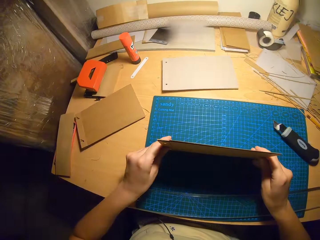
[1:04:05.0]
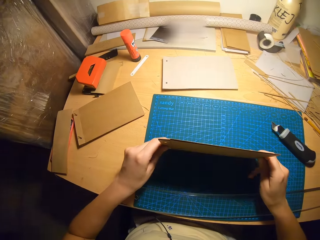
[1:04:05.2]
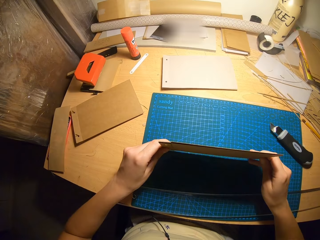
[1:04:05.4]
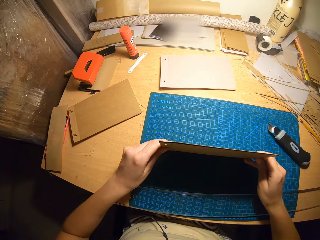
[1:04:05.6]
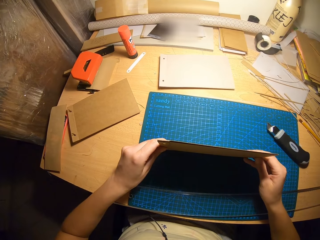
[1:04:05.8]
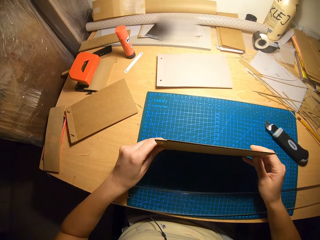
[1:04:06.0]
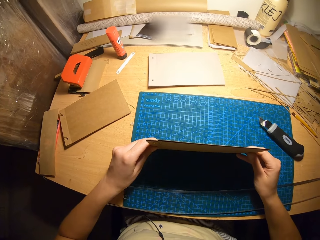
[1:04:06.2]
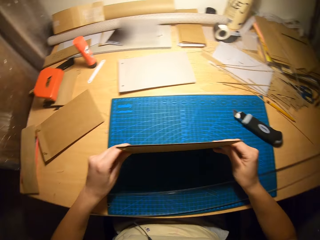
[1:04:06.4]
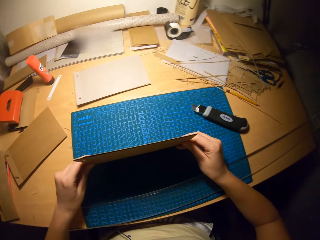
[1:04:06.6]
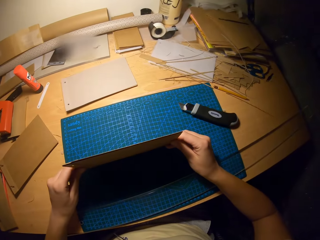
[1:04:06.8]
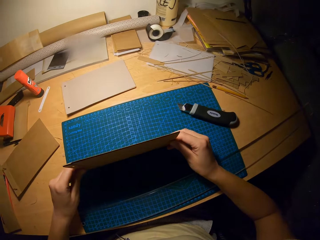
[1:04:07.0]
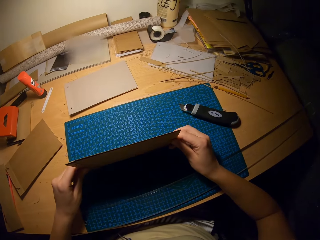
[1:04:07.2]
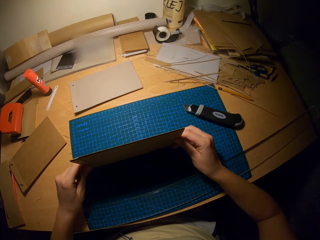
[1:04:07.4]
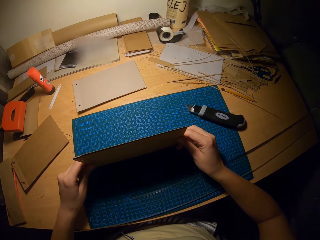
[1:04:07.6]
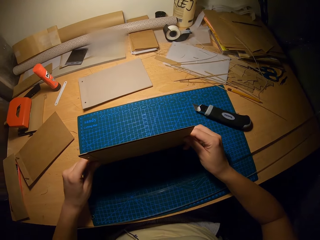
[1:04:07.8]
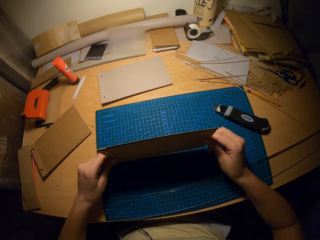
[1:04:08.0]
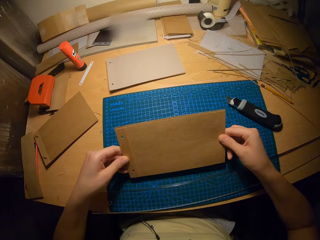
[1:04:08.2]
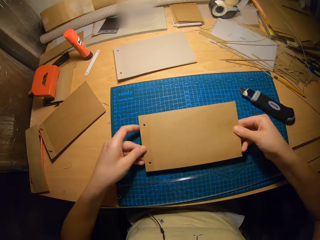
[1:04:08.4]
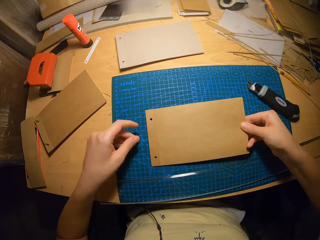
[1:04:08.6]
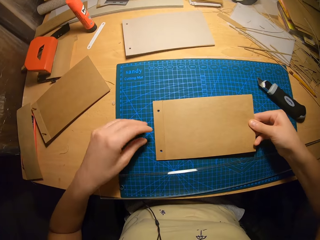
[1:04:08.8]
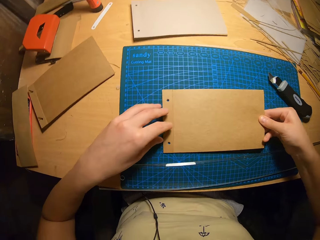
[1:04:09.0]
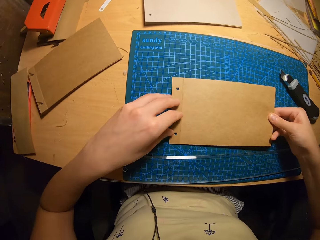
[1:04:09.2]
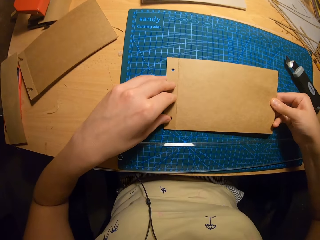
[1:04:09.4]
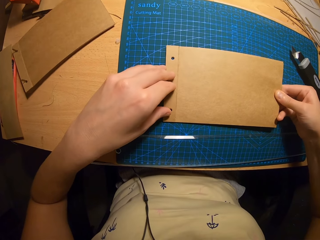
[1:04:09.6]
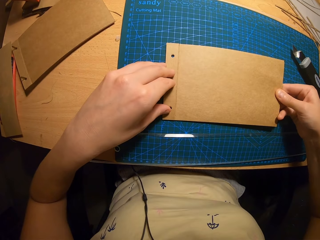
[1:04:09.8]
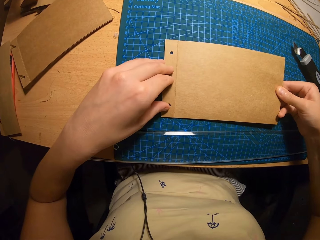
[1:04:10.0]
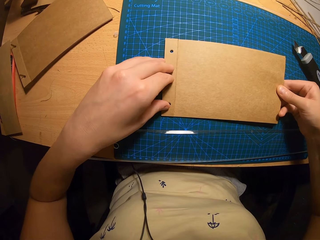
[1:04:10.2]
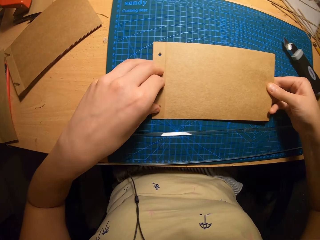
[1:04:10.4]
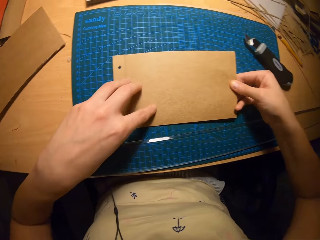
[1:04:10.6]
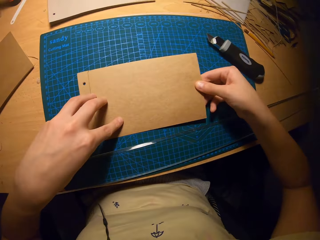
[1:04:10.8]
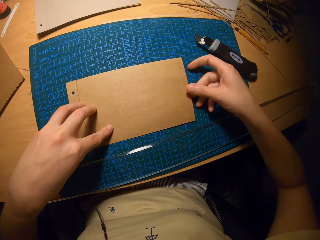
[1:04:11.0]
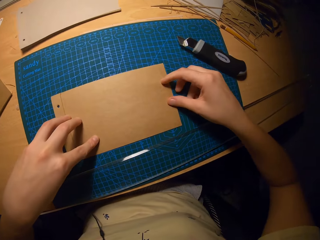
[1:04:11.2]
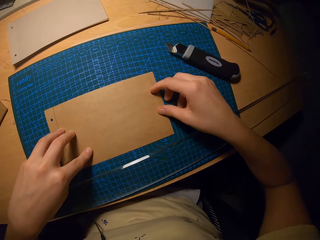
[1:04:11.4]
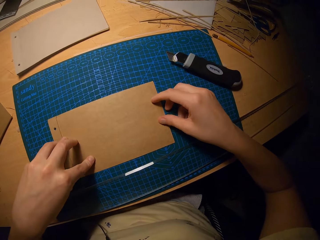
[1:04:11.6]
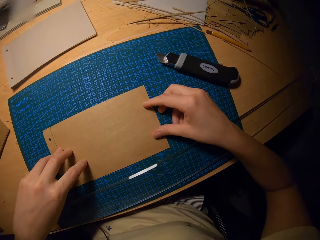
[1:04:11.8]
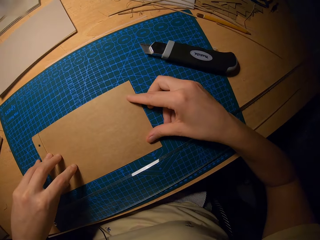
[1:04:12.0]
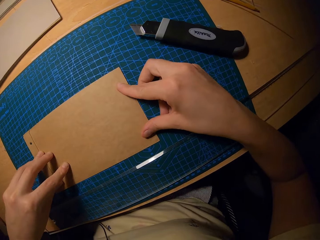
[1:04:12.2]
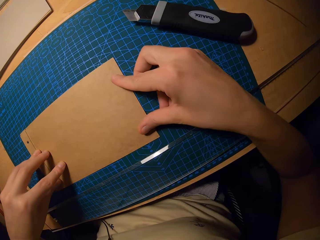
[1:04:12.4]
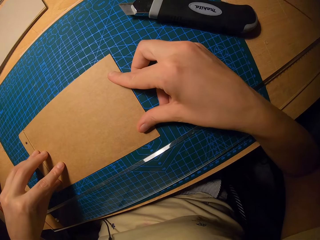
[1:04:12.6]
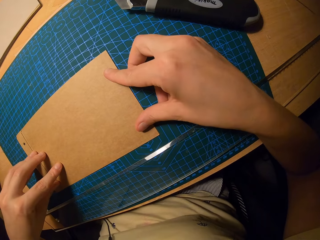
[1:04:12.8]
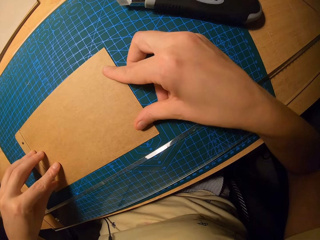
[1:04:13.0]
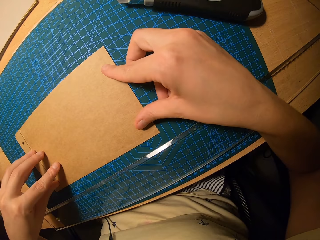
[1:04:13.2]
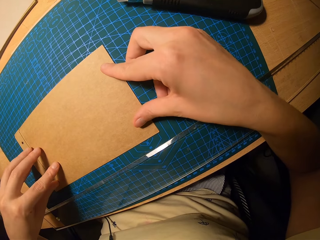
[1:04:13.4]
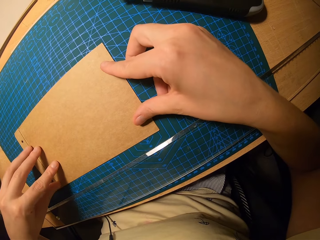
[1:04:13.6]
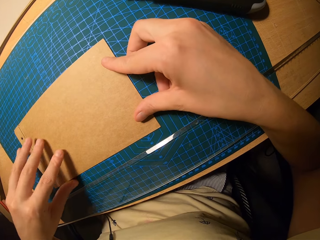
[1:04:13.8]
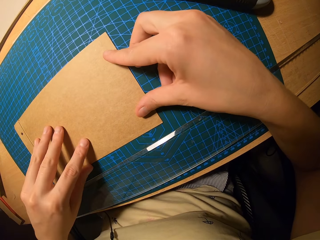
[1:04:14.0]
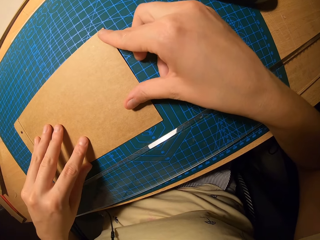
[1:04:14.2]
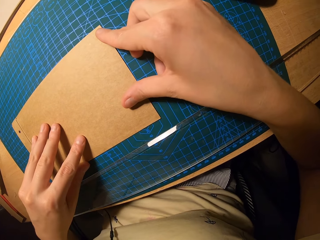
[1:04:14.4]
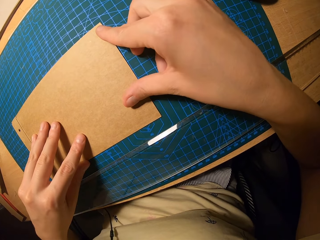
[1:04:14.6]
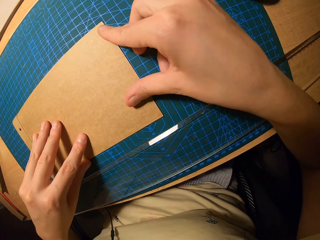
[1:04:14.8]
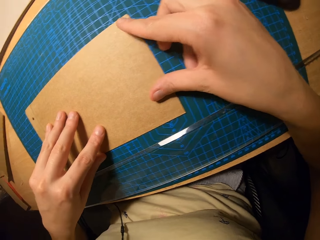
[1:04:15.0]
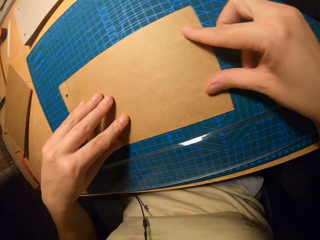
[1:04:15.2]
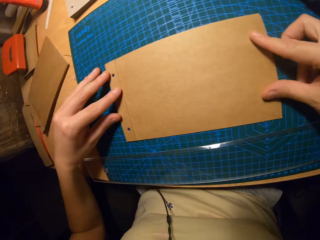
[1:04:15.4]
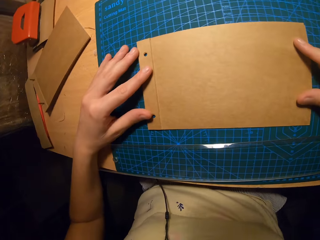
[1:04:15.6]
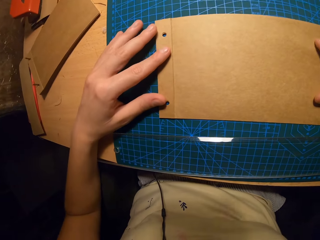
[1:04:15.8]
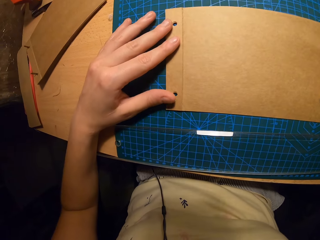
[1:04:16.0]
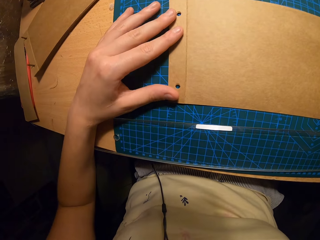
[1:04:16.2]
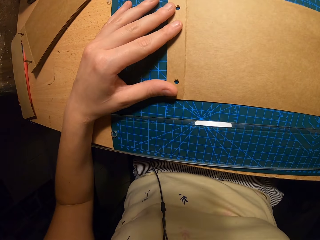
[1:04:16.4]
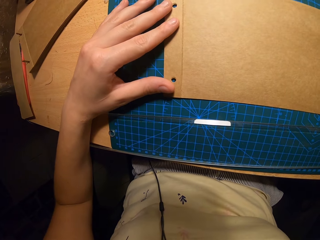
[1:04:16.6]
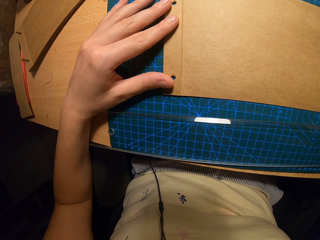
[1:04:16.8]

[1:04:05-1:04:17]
The camera wearer places the papers on the table. They press the edges of the paper with both hands.

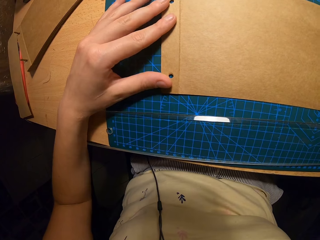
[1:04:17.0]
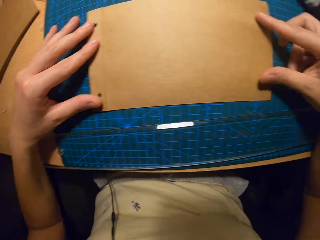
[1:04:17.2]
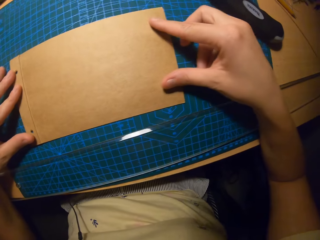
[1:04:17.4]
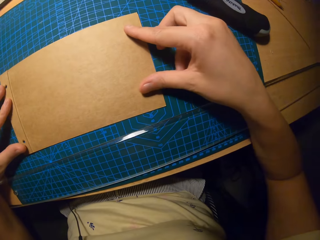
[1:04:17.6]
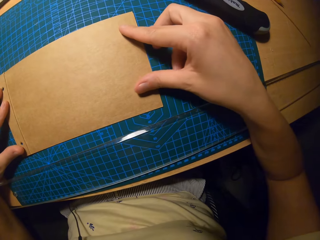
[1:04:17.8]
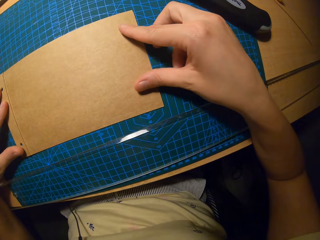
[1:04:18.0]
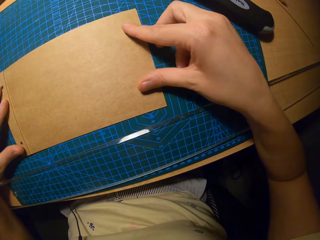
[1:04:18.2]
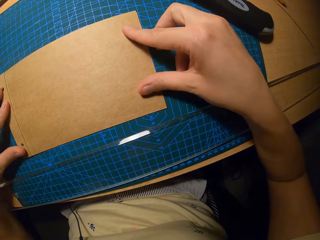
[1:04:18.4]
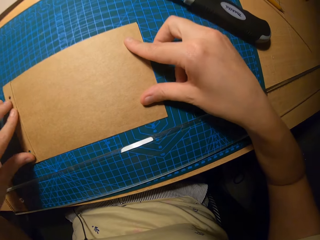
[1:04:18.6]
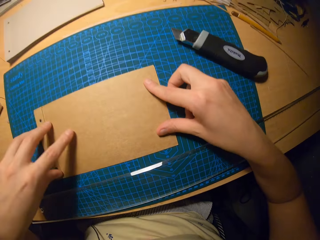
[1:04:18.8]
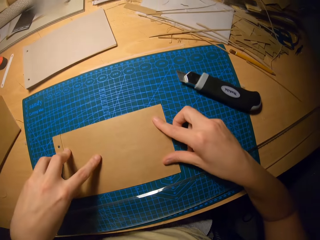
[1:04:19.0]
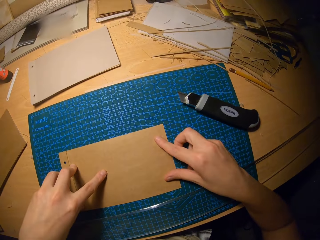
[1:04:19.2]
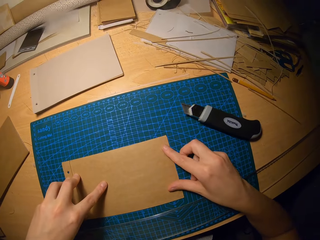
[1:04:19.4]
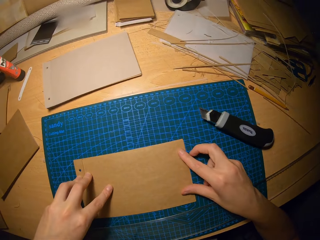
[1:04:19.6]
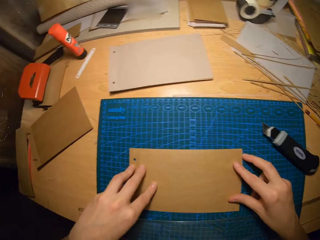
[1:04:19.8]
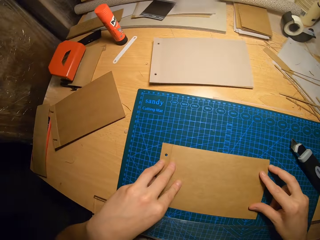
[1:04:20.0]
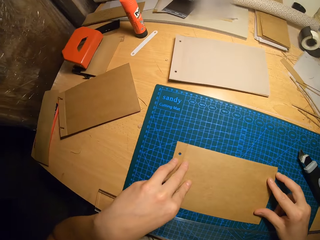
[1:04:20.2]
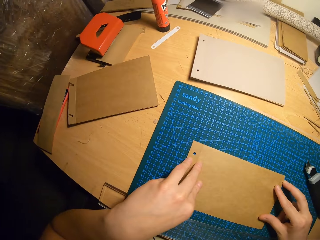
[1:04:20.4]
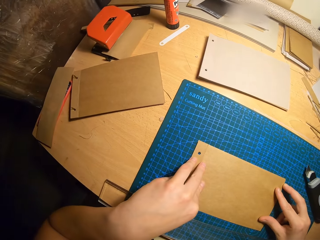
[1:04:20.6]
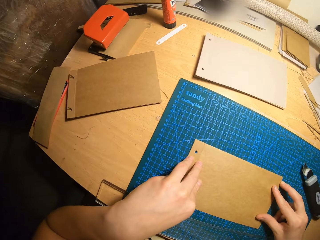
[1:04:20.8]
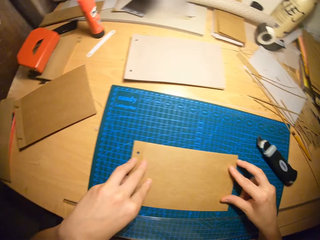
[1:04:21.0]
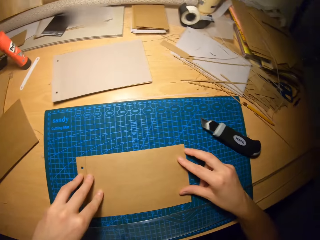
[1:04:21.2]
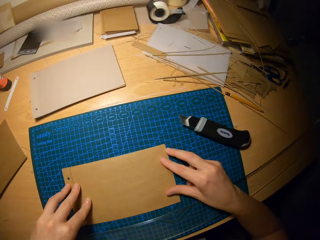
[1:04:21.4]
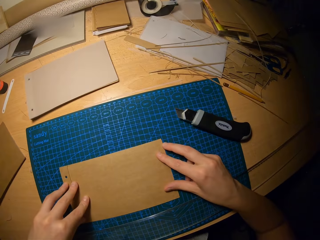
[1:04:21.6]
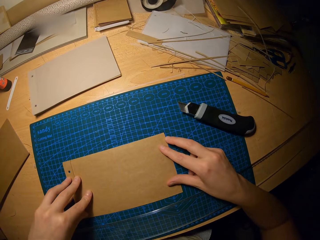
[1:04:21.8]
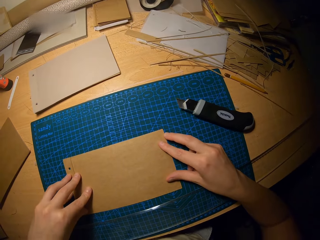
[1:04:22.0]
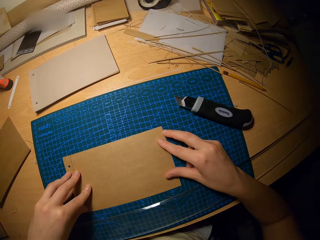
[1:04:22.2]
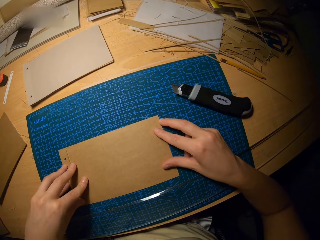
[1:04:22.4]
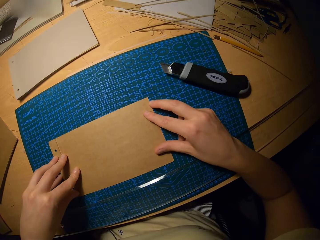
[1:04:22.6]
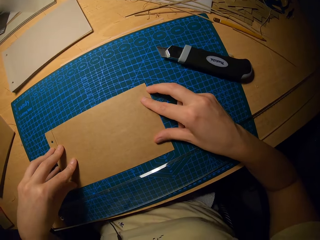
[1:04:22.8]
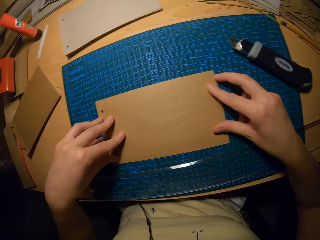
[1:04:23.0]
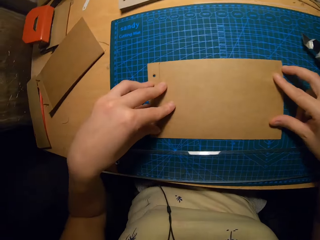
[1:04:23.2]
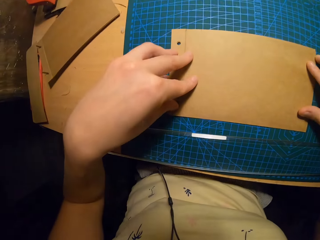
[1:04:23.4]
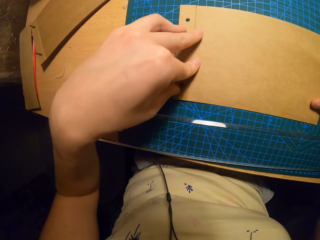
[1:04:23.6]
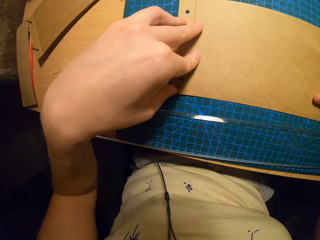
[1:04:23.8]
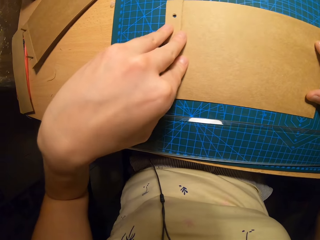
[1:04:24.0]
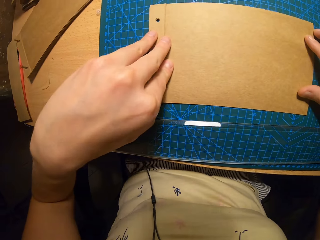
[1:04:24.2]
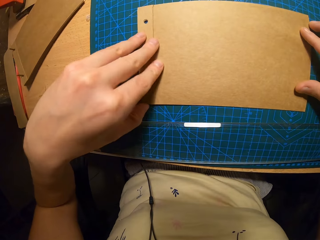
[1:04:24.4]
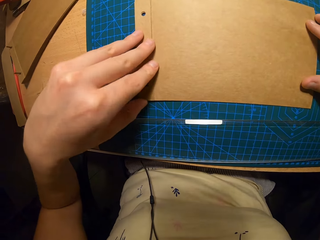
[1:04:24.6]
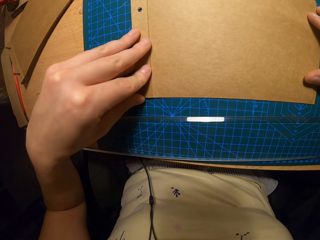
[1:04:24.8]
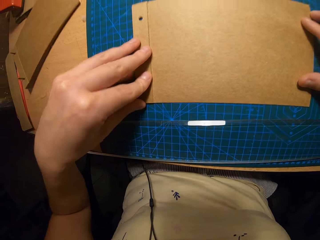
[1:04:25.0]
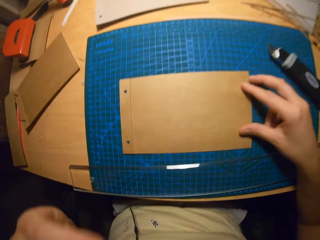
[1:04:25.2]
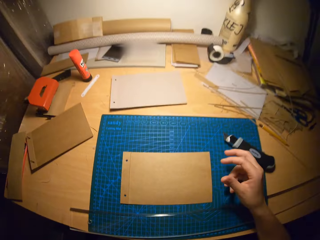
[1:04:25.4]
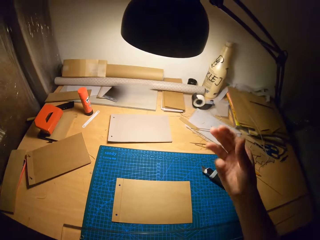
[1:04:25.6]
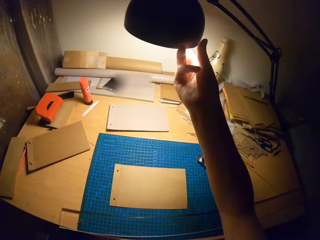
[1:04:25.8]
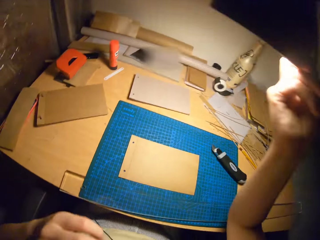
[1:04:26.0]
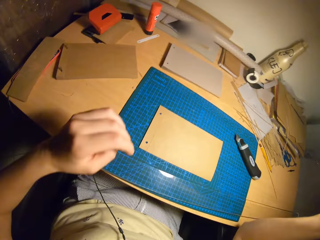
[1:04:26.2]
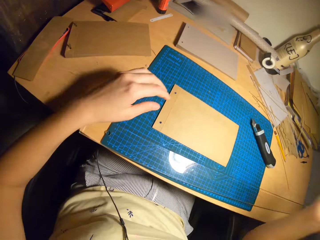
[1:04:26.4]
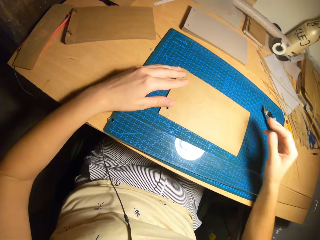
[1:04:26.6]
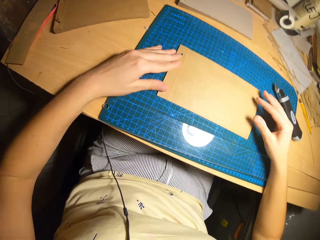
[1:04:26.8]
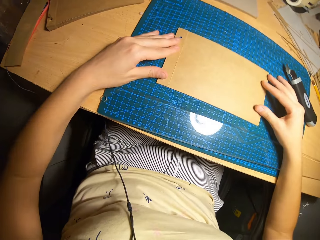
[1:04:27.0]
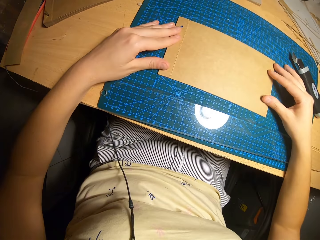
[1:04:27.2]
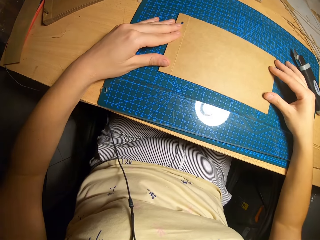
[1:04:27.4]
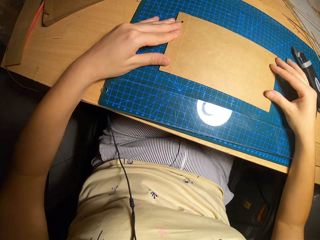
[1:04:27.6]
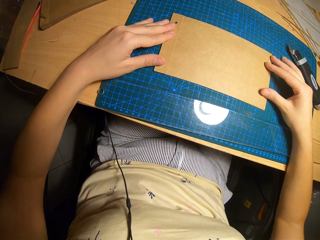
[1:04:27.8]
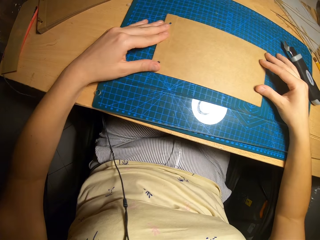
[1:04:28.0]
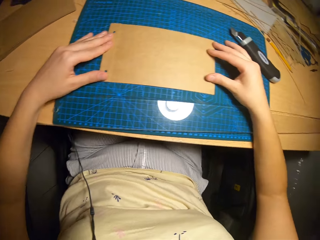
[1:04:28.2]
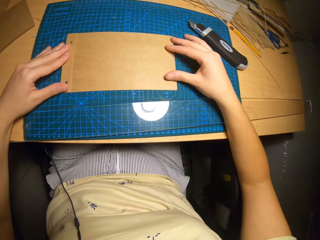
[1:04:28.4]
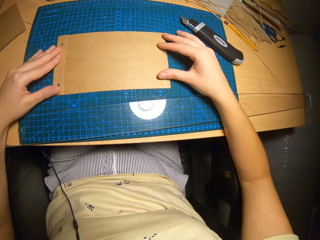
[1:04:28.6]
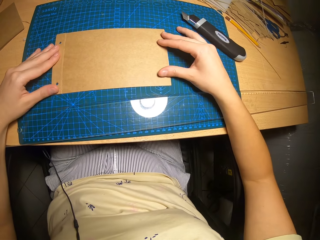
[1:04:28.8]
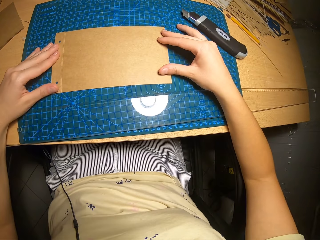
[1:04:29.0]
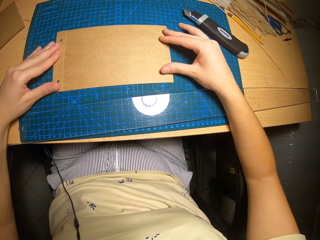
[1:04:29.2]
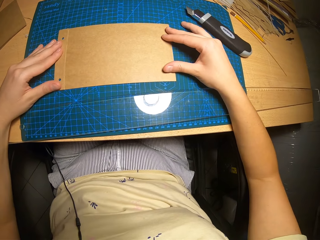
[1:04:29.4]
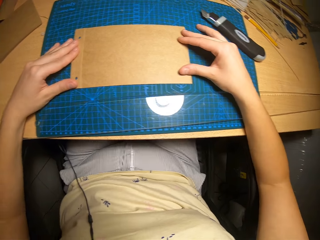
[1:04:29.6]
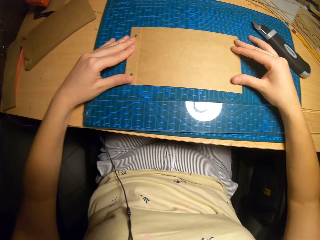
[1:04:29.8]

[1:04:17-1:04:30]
The camera wearer lifts his left hand. He adjusts a lamp with his right hand. He places his hands on the papers on the table. He holds the manila papers on the table.
